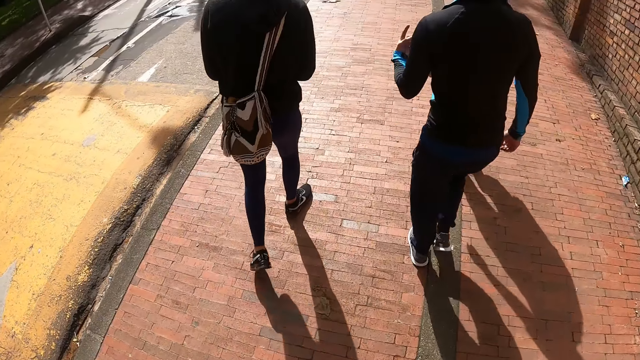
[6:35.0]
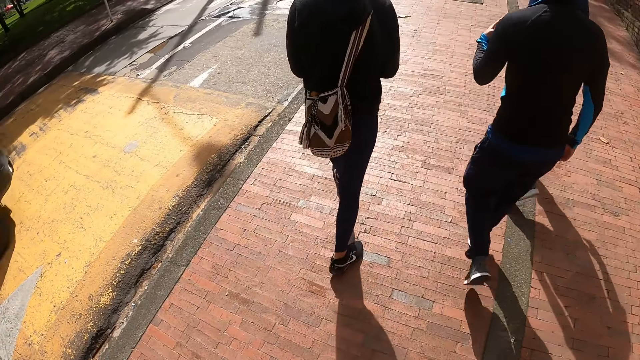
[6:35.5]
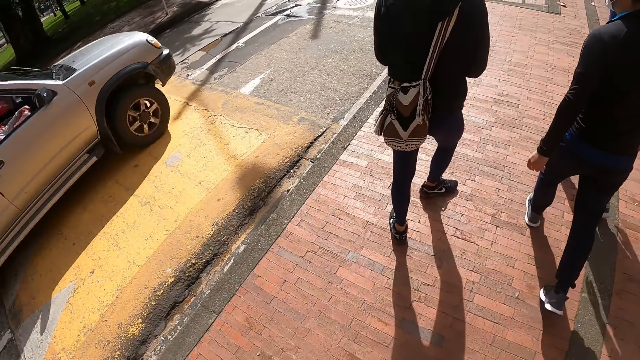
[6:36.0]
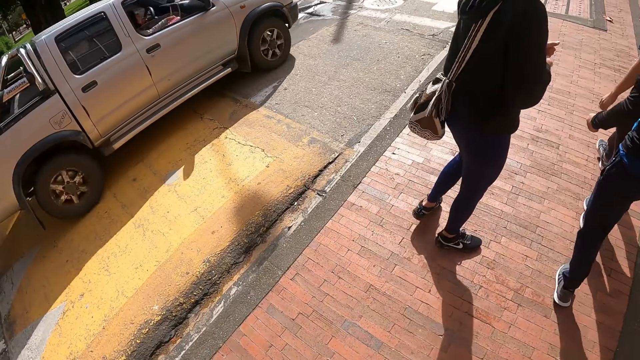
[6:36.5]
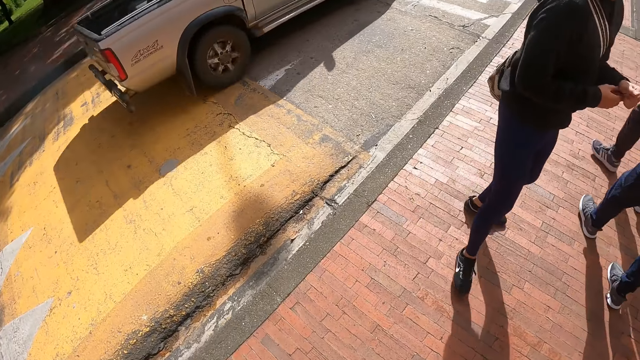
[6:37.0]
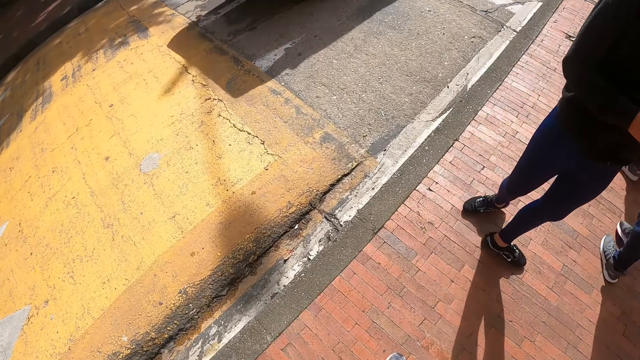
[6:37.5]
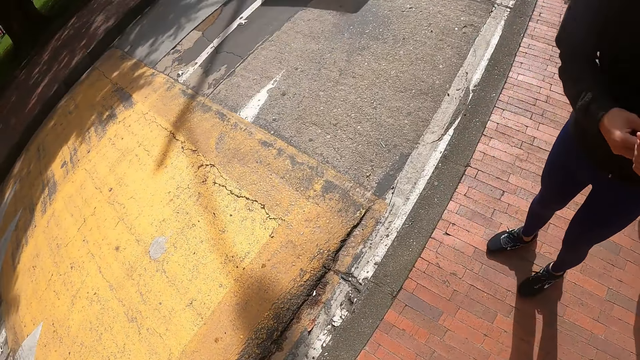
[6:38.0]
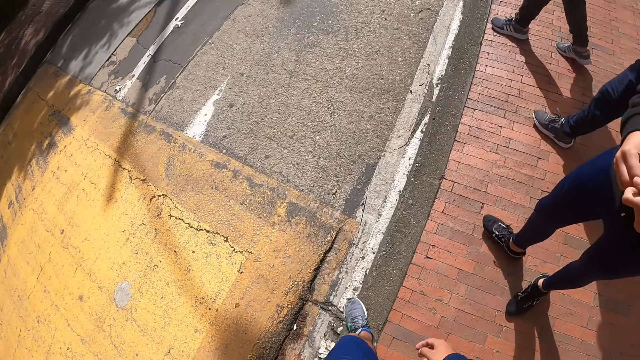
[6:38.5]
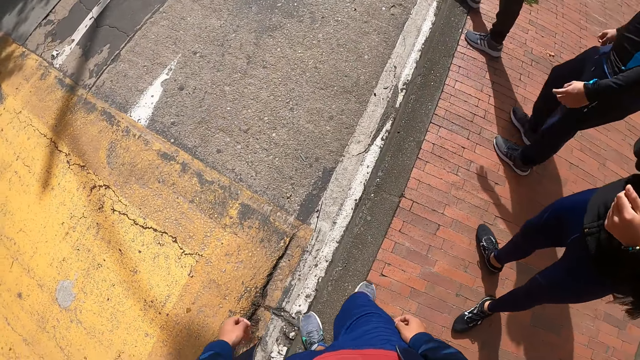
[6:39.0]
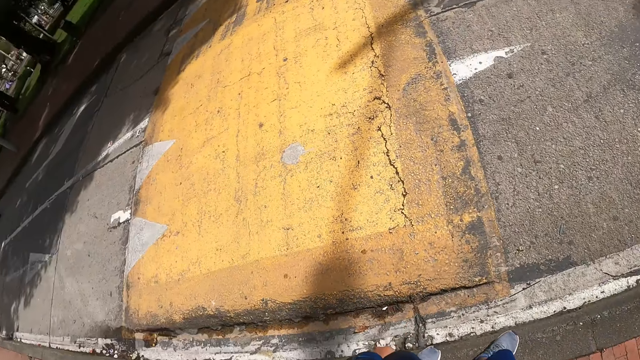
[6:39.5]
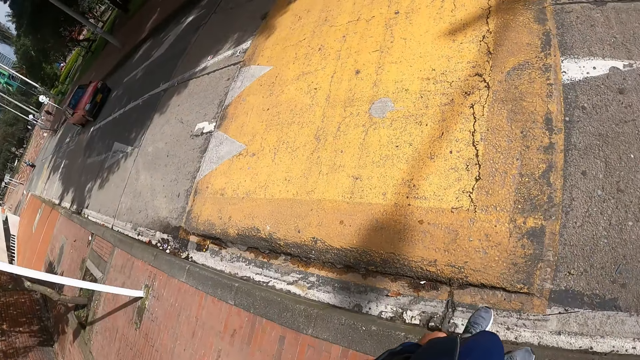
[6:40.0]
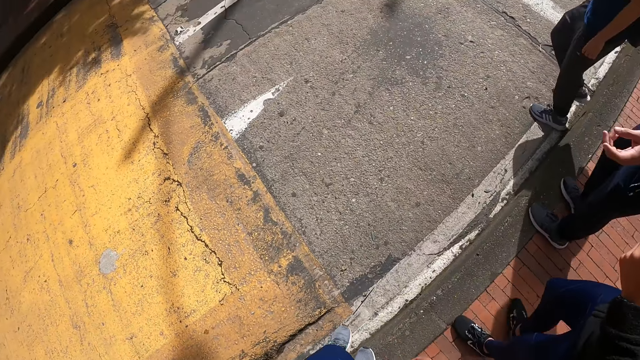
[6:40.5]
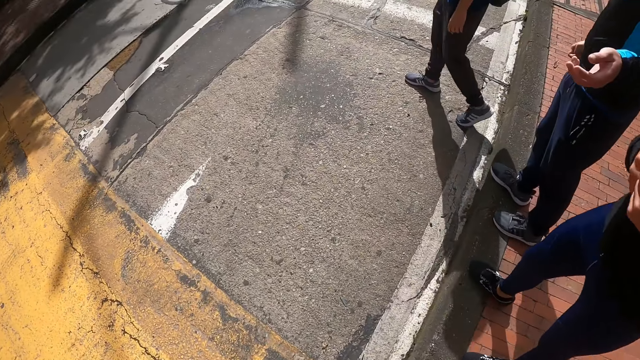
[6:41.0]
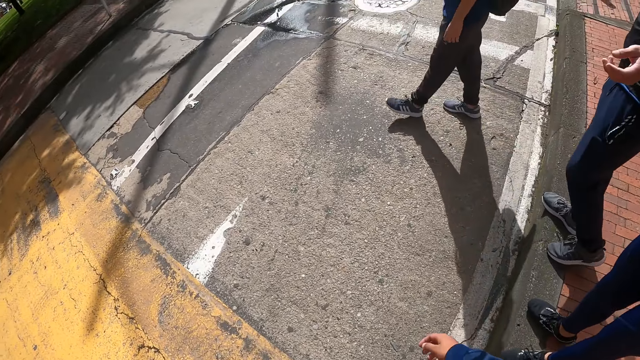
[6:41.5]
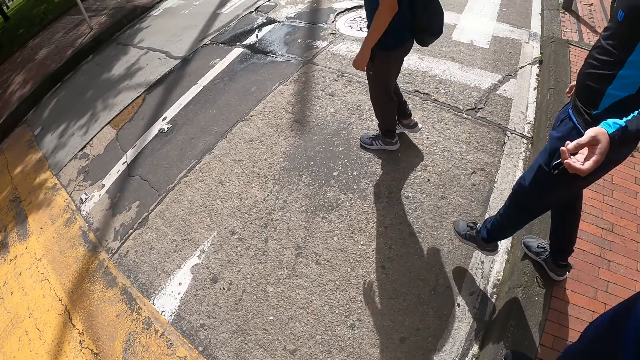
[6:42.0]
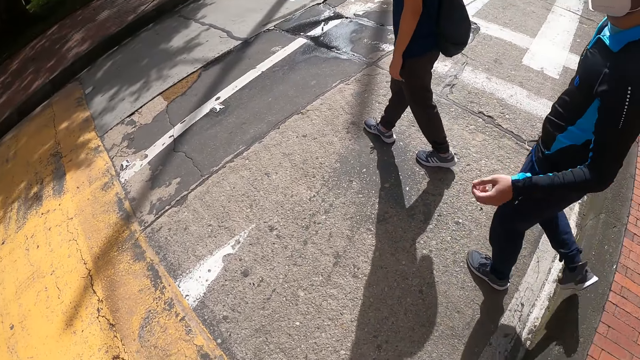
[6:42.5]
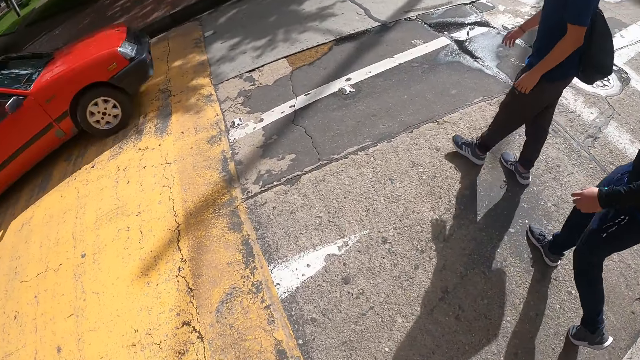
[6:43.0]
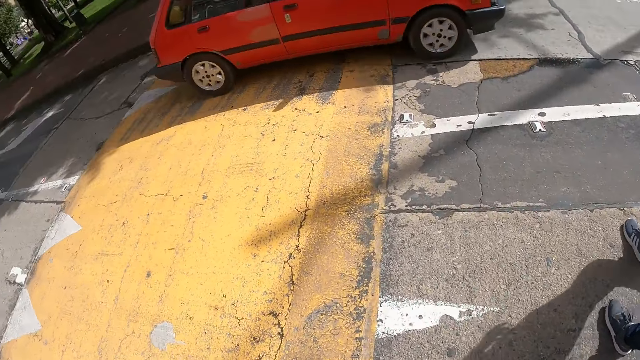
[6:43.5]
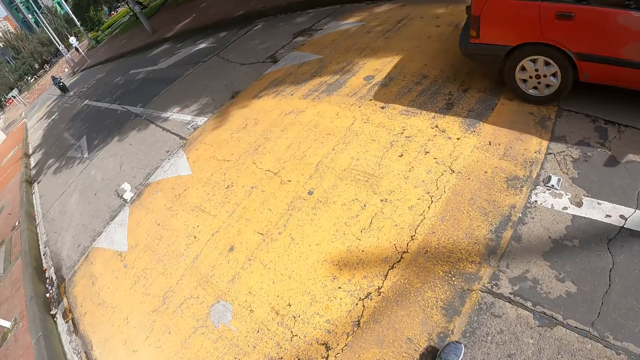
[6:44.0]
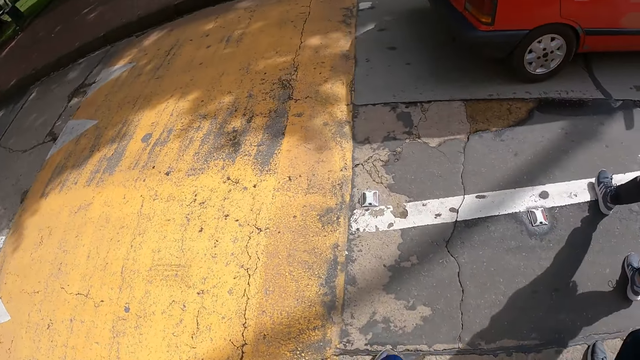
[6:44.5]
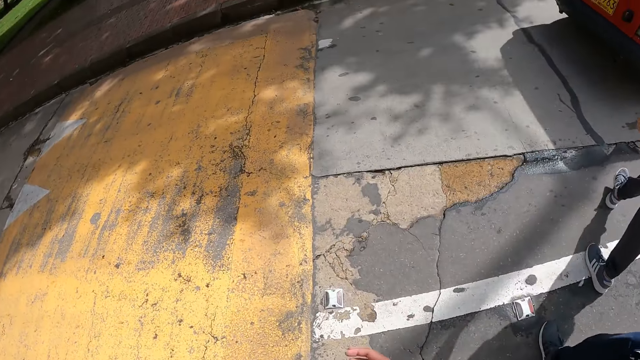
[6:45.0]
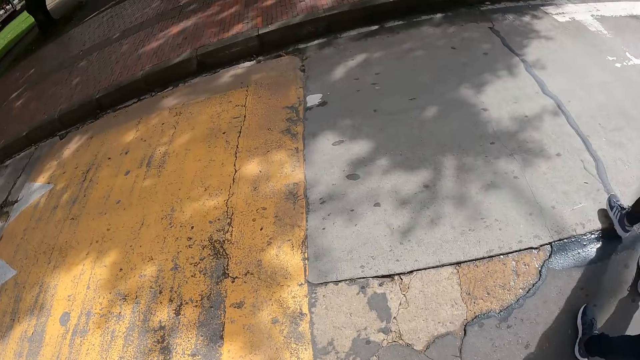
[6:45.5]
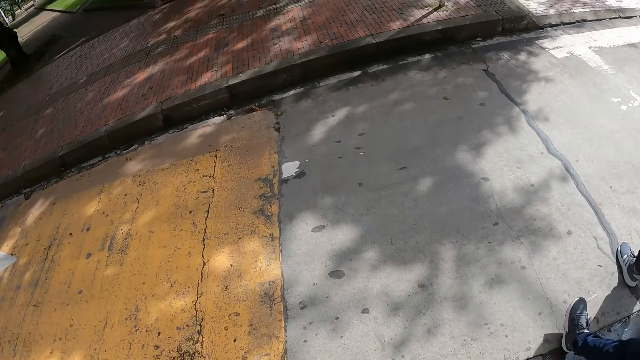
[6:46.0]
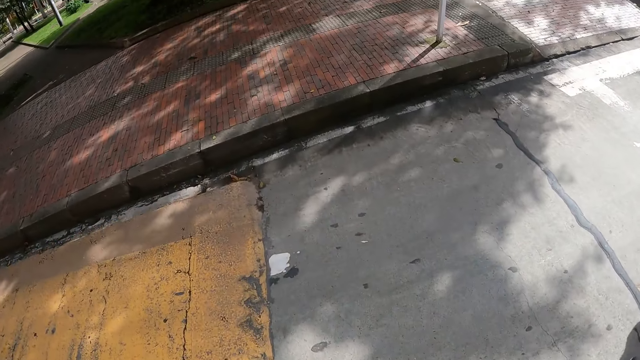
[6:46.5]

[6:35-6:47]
A man moves the hand. Another man looks back. Three men stop walking on the walkway. The camera wearer stops walking on the walkway. They look around. The first man points at something. The three men cross the road. The camera wearer crosses the road.

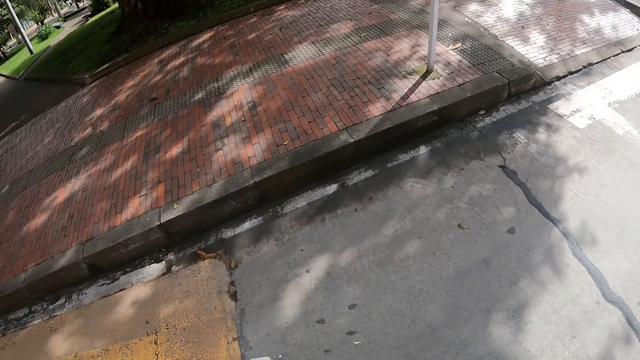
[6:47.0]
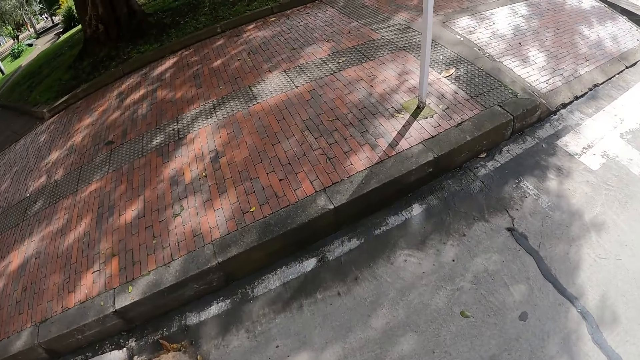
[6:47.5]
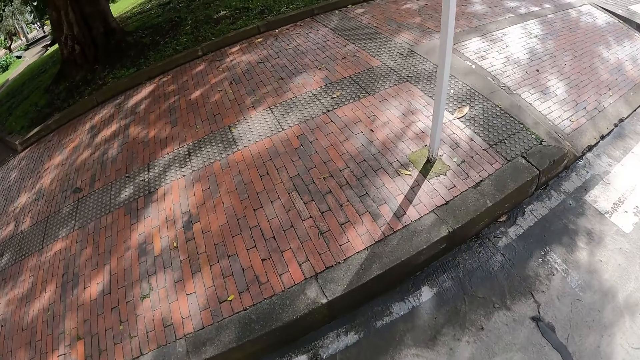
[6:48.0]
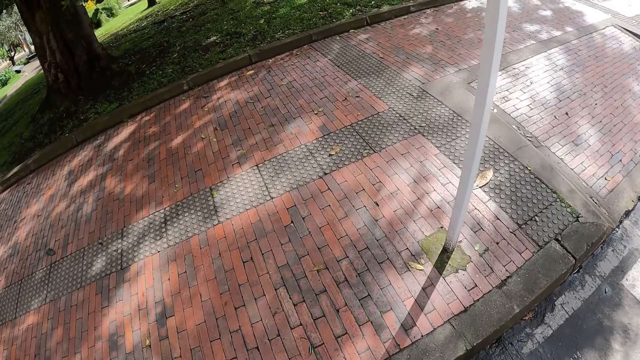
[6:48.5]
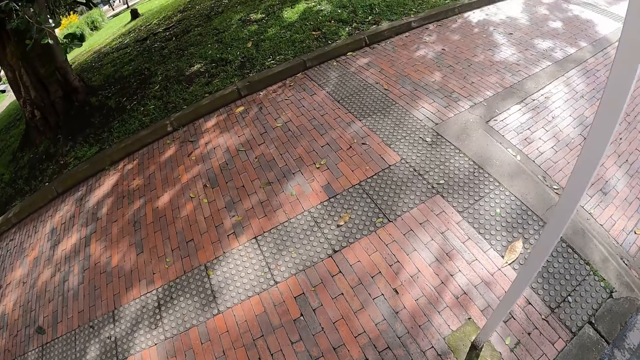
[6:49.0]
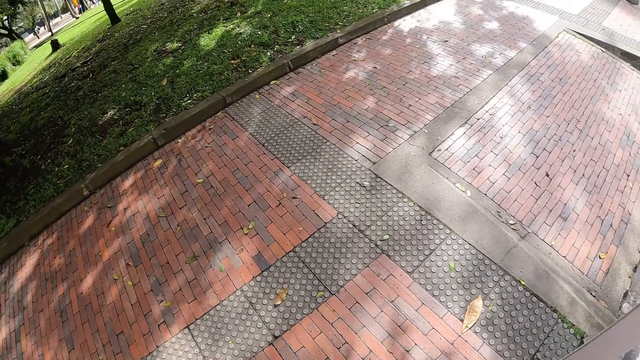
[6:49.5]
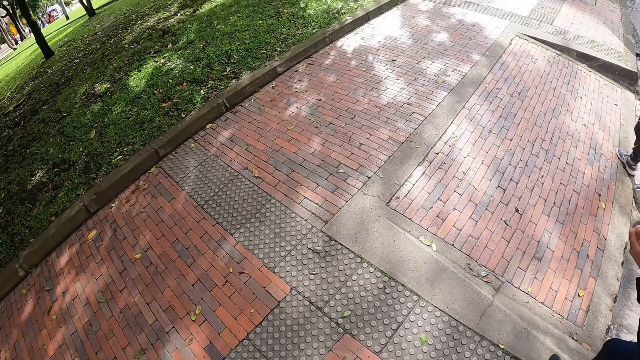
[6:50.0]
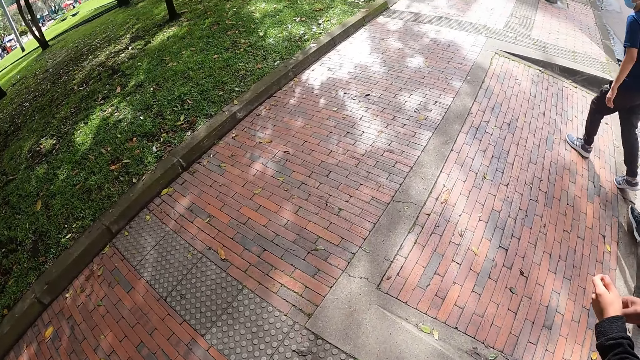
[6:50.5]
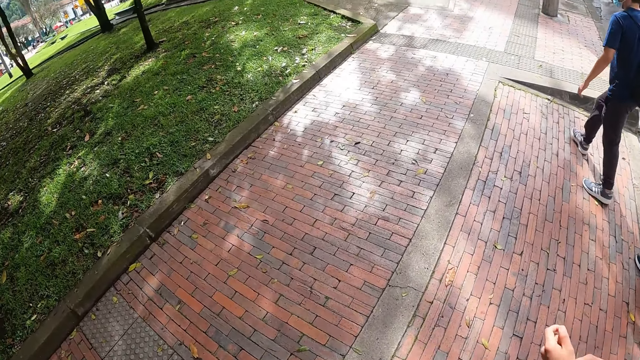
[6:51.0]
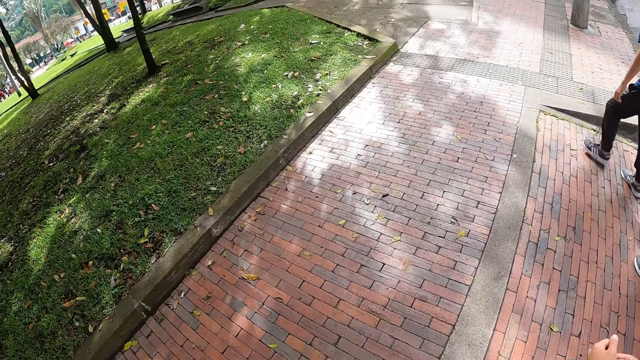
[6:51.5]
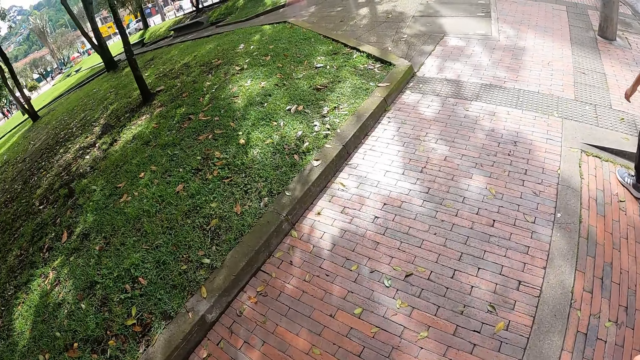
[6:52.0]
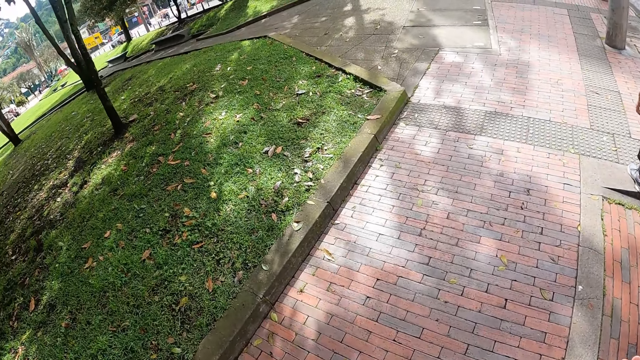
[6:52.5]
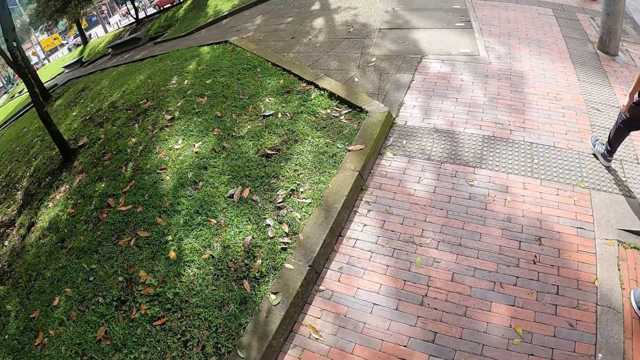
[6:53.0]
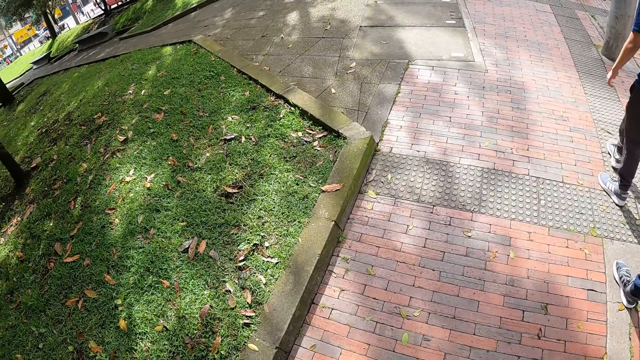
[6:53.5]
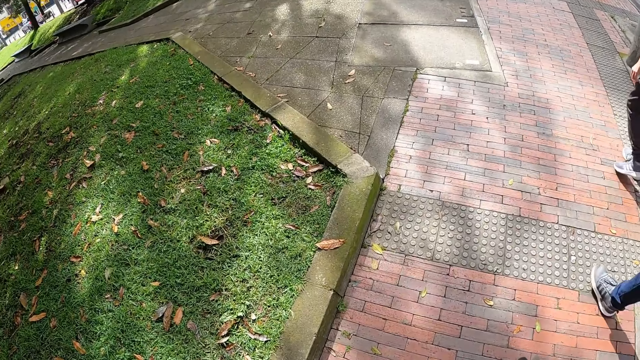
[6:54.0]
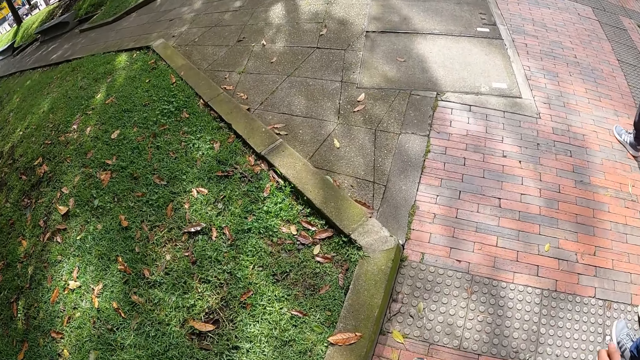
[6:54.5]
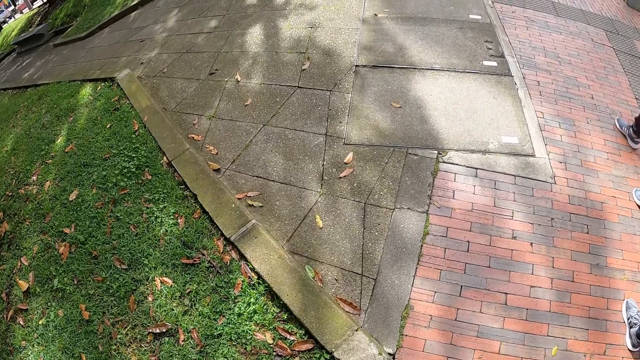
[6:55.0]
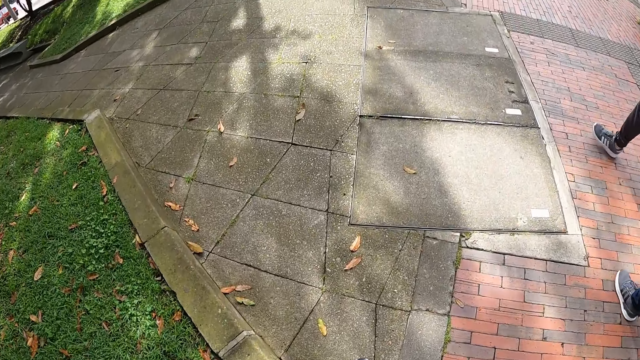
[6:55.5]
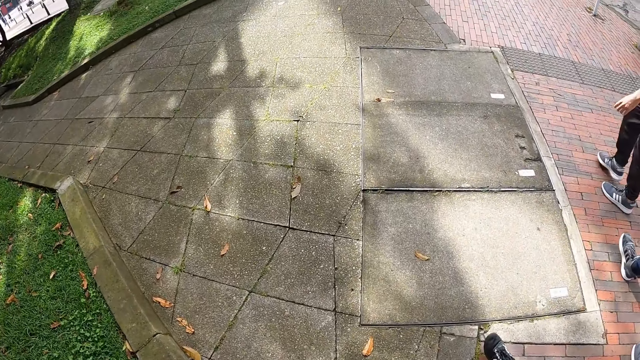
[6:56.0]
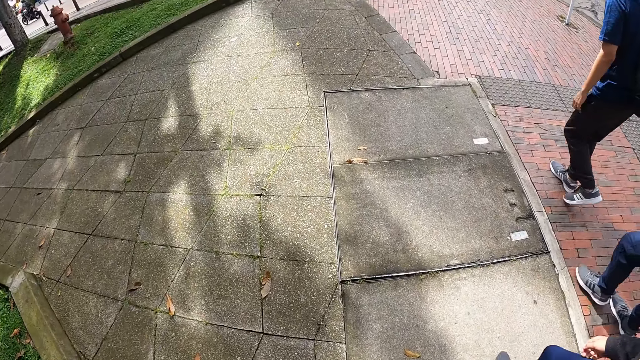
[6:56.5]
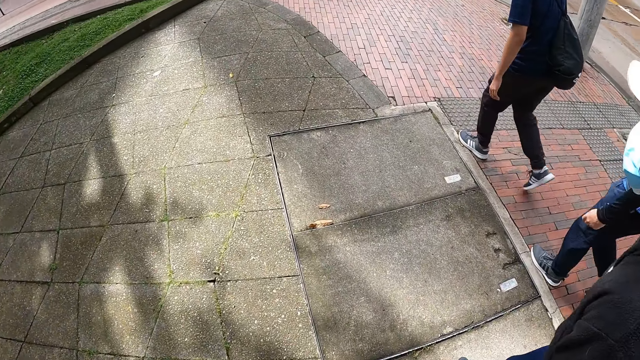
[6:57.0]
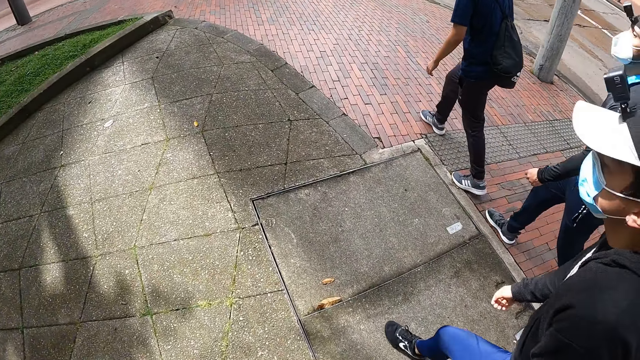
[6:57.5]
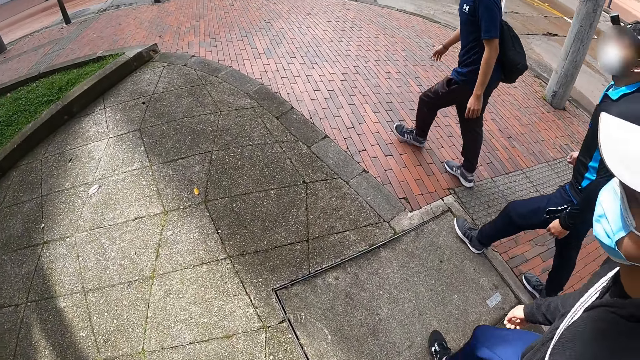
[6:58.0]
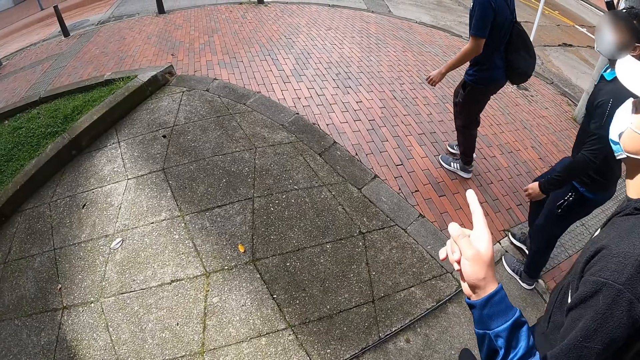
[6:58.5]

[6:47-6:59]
Three men walk on the road. A man walks through the walkway. Another man walks through the walkway. The camera wearer walks through the walkway. A third man walks through the walkway.
